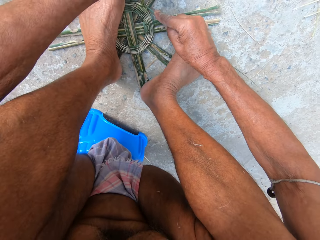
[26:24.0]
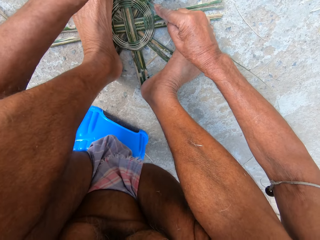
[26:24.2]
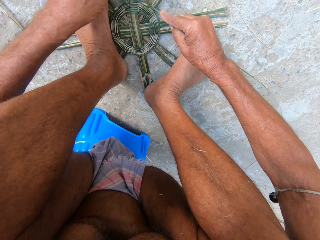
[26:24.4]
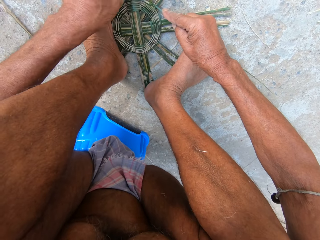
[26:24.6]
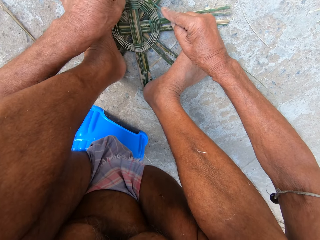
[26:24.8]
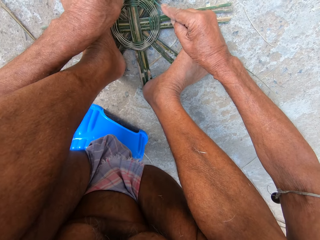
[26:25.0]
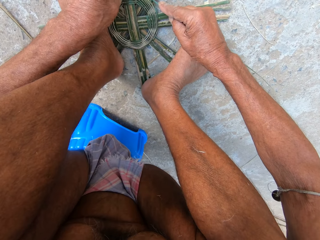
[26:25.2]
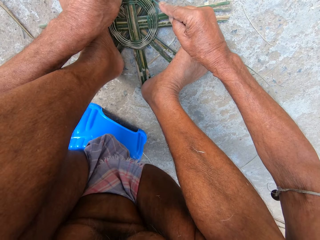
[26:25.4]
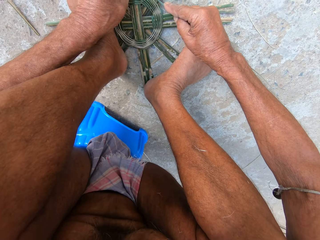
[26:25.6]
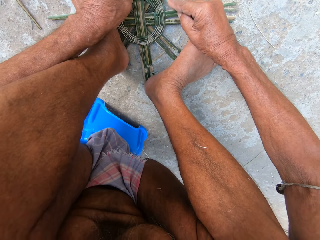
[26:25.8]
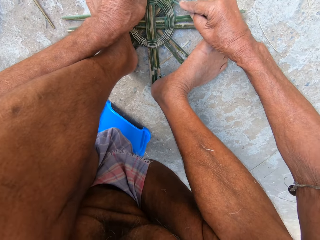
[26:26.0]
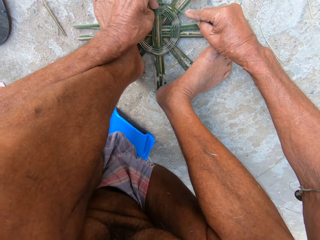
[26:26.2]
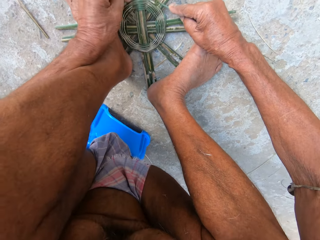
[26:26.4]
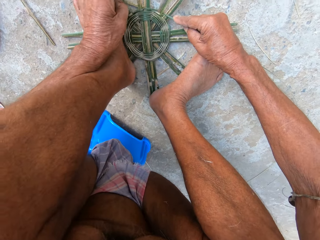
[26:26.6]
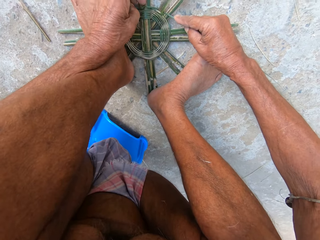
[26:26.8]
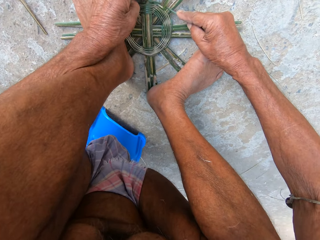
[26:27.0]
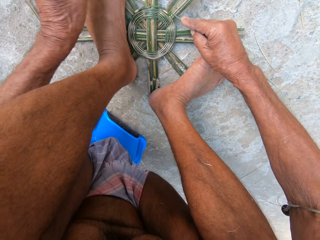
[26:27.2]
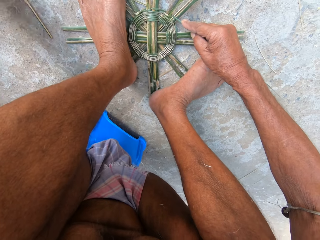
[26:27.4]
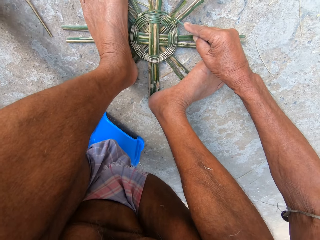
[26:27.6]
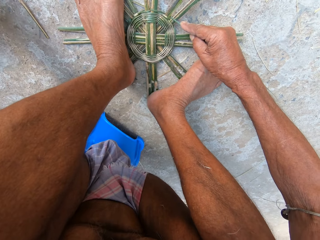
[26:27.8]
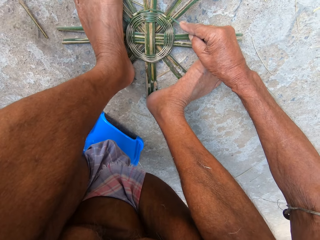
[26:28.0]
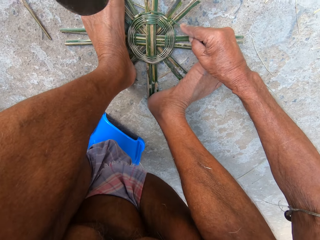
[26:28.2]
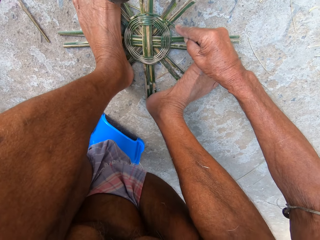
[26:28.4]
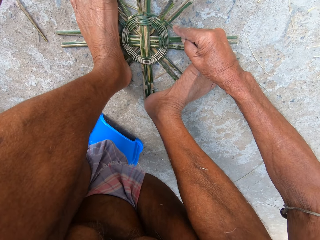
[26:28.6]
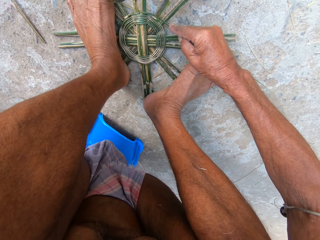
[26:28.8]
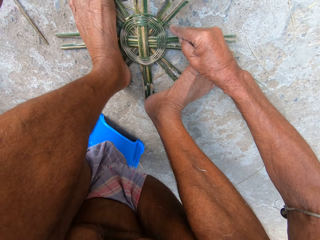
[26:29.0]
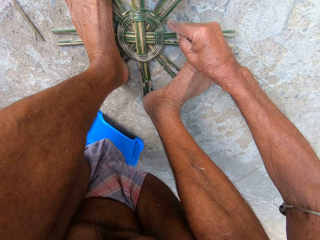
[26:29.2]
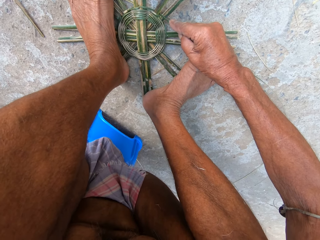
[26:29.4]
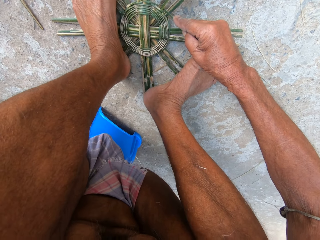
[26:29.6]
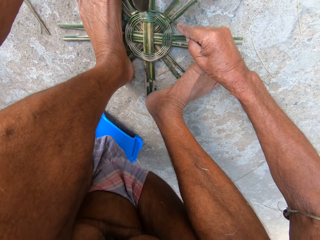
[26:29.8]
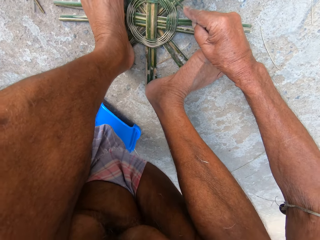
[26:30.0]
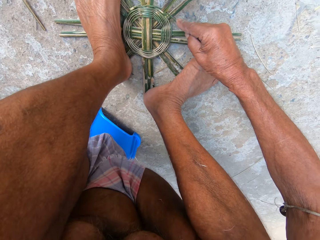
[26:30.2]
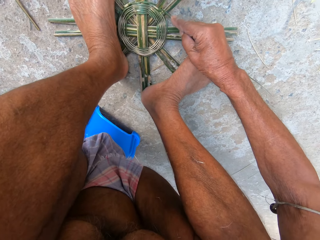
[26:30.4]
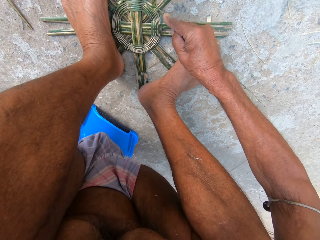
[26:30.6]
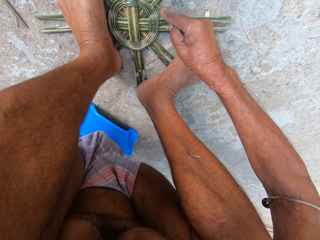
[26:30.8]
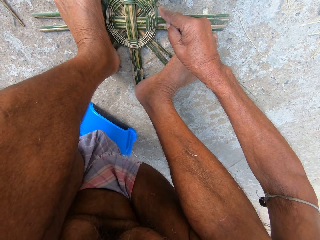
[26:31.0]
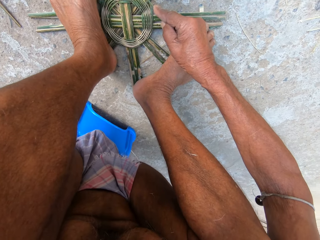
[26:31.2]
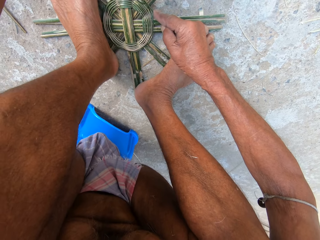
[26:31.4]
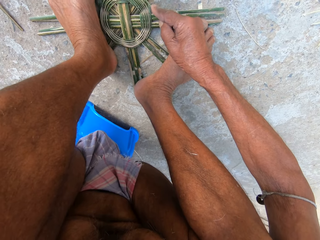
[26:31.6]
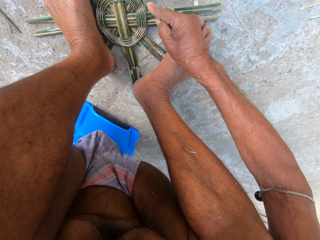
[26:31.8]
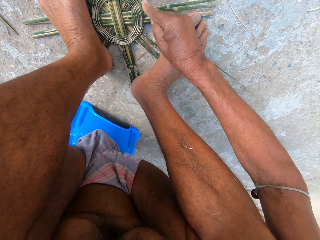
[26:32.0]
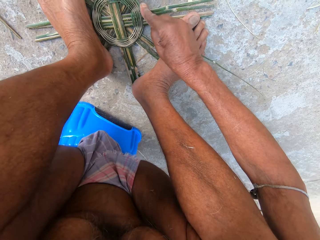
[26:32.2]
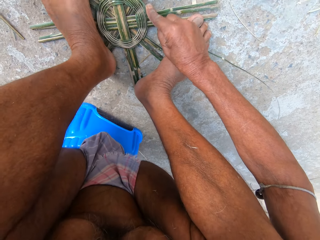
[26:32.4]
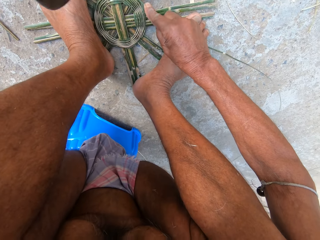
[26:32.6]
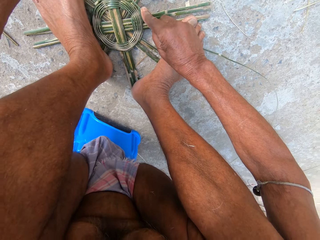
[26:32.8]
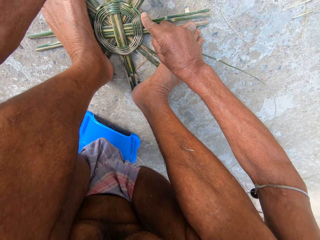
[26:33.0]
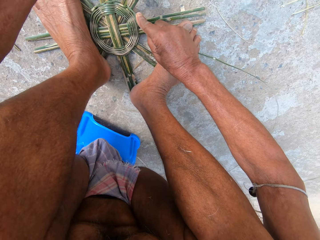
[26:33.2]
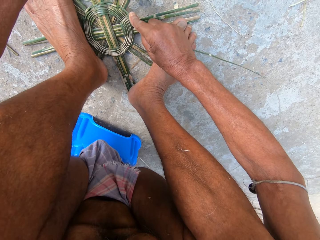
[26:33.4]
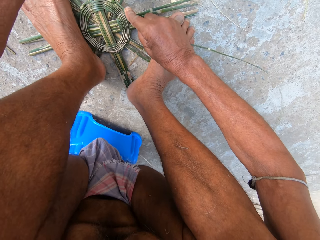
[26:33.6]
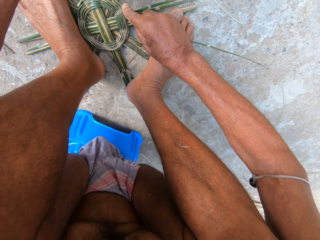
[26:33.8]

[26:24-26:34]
The camera wearer picks up the hook knife from the ground with his left hand. He hits the bamboo strips with the hook knife in his left hand.

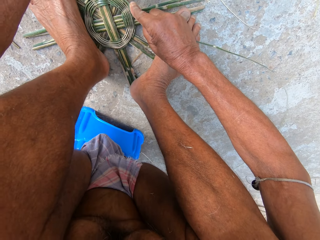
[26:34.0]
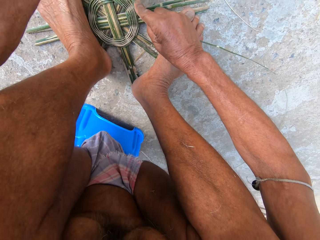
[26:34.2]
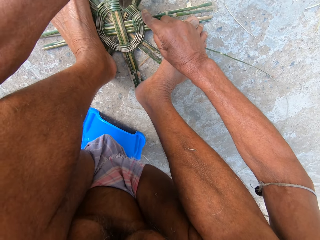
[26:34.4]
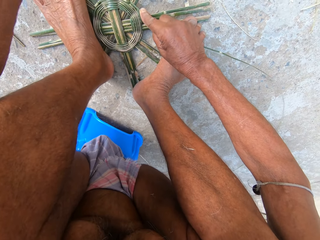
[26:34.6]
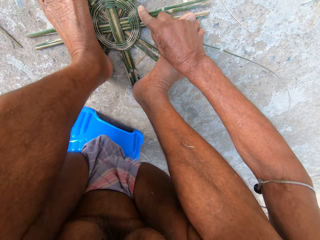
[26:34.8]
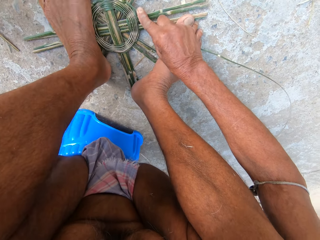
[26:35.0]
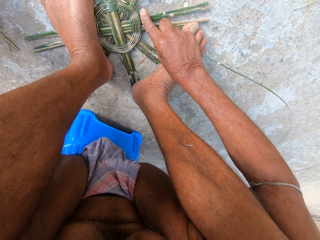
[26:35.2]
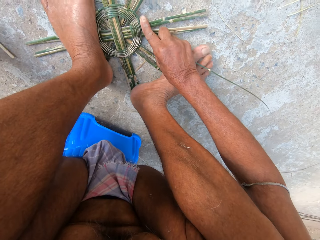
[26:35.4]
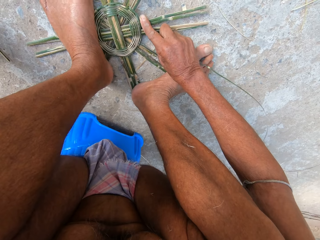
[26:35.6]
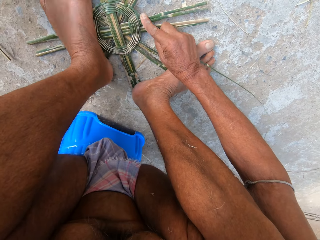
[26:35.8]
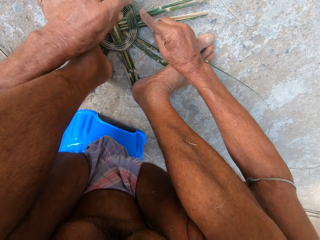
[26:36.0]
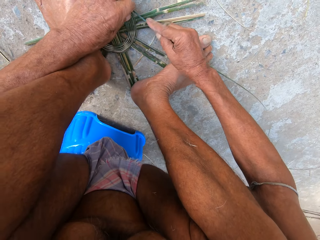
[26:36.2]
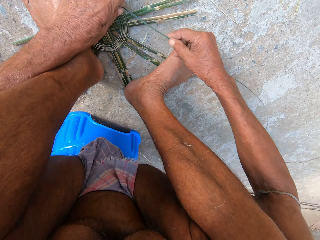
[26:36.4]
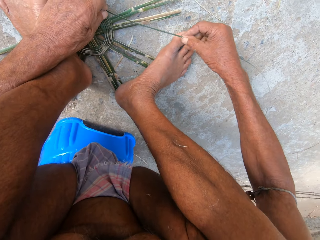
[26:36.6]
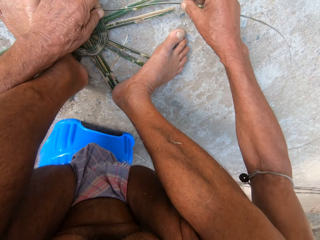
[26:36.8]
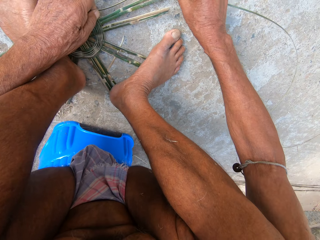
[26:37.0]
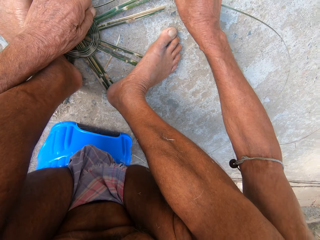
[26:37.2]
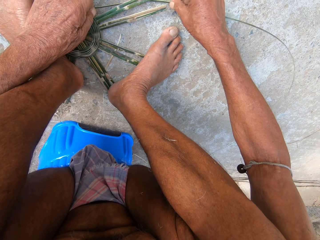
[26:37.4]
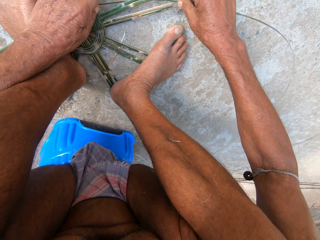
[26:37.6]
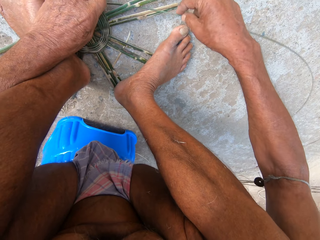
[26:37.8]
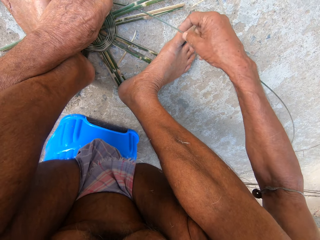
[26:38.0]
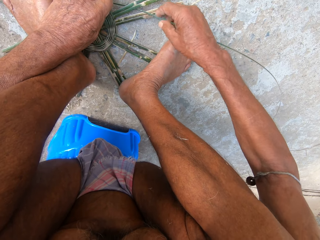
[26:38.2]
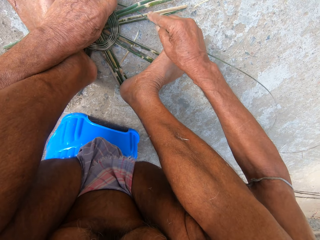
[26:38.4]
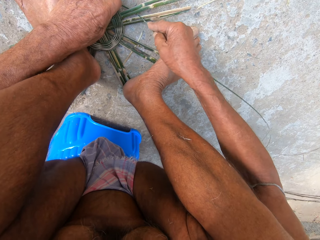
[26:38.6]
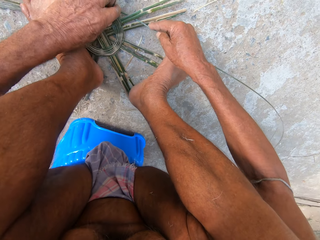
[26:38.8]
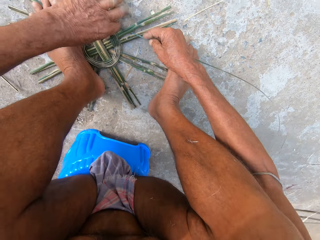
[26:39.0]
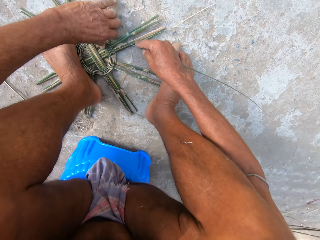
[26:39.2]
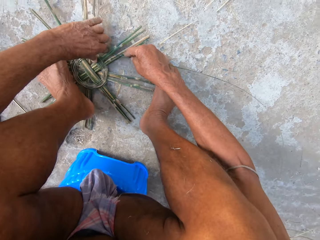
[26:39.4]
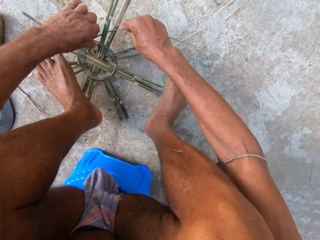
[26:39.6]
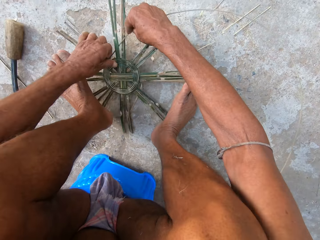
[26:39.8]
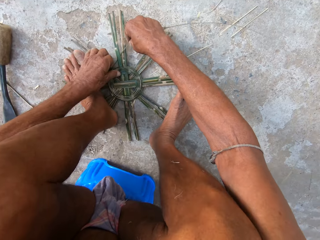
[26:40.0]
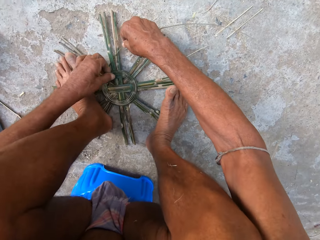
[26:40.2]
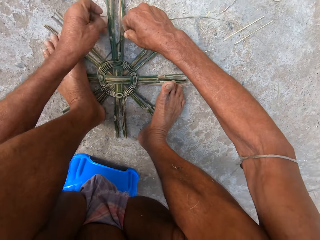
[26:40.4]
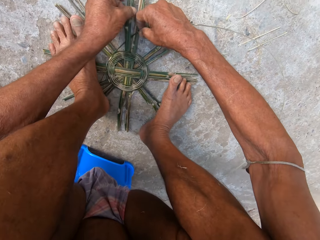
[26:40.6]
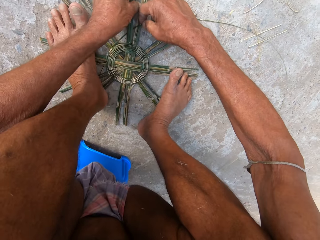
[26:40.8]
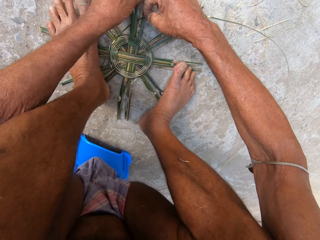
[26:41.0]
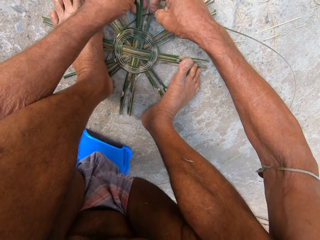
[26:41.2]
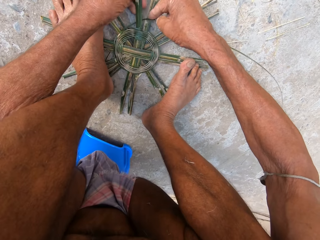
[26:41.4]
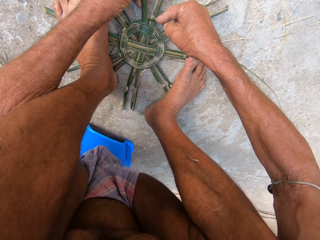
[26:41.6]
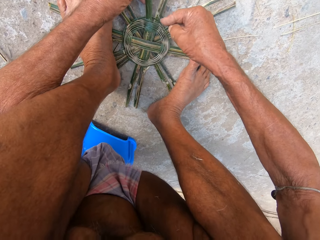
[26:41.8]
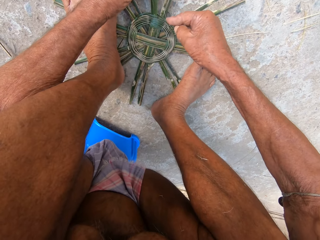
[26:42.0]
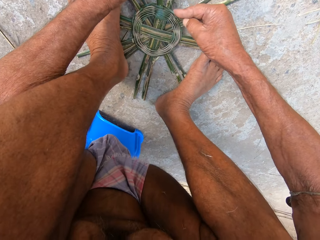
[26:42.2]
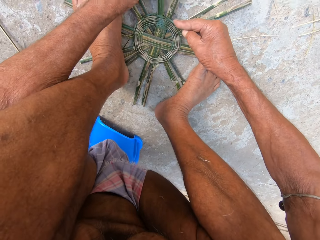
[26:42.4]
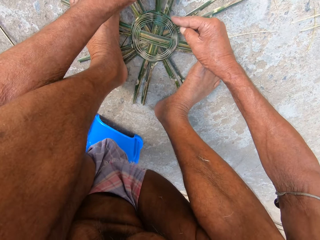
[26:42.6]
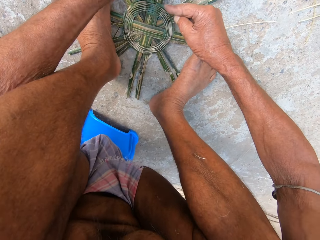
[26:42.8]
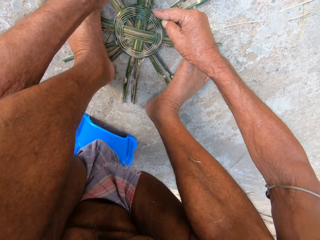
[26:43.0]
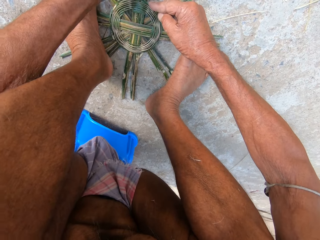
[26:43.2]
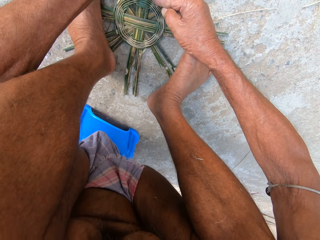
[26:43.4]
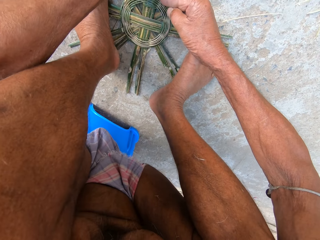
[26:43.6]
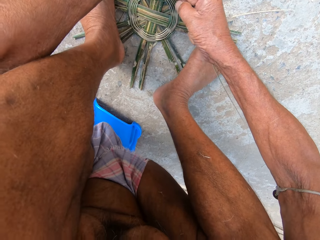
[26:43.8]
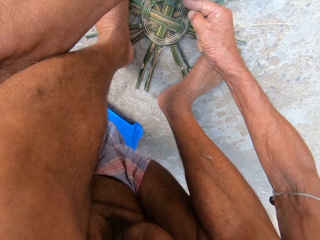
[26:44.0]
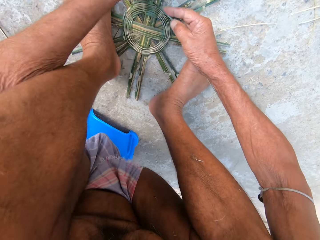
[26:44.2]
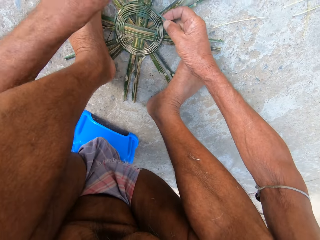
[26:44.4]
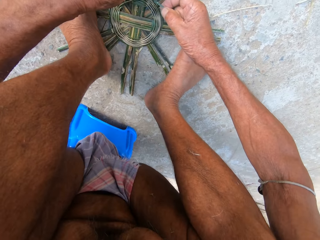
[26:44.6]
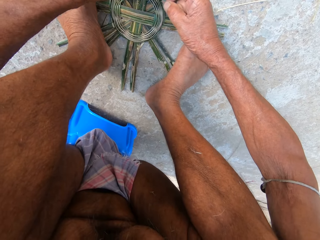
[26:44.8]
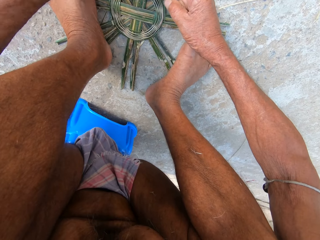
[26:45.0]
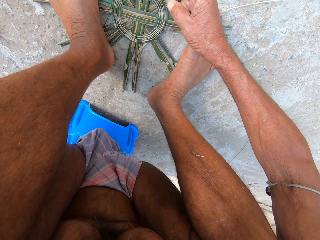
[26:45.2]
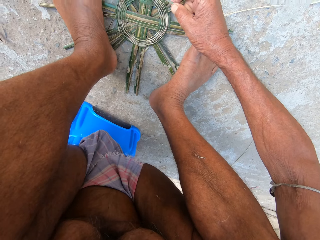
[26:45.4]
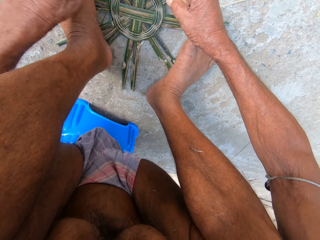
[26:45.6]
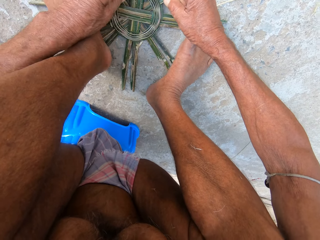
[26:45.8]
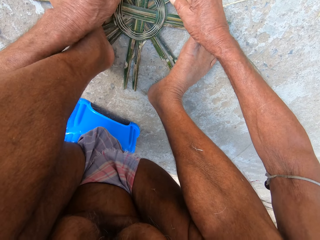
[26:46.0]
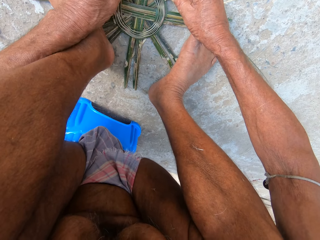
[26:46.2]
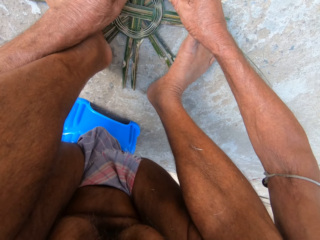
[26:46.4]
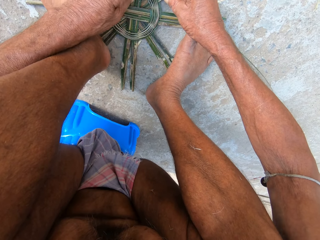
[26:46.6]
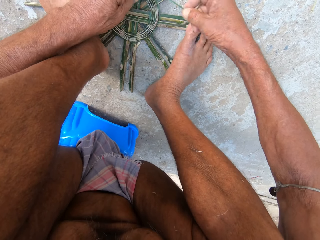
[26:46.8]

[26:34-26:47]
The camera wearer places the hook knife in his left hand on the ground. He holds the reed with both hands. He weaves the bamboo strips on the ground with both hands. He rotates something. He adjusts the bamboo strips on the ground with his left hand. He lifts his left leg from the bamboo strips on the ground. He places his left leg on the bamboo strips. He weaves the bamboo strips on the ground with both hands. He separates the reed. He tightens the reed.
